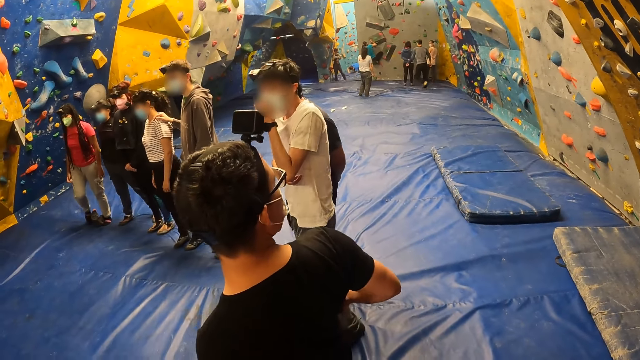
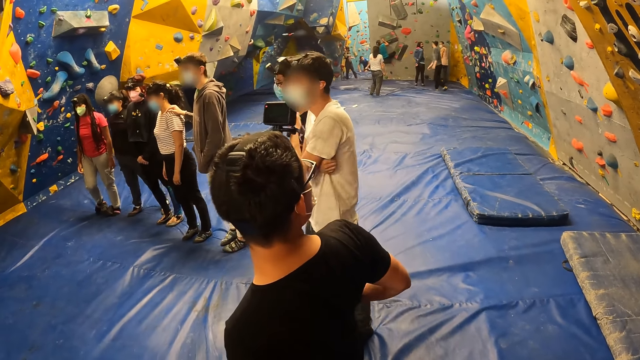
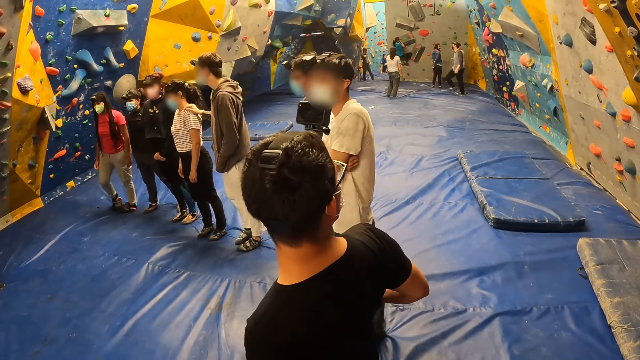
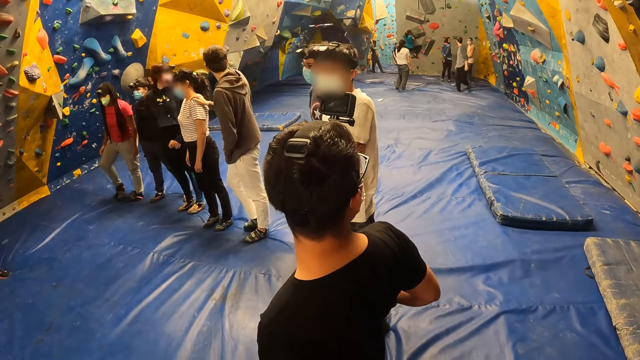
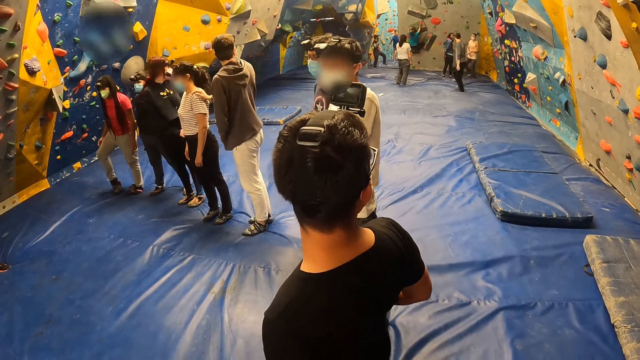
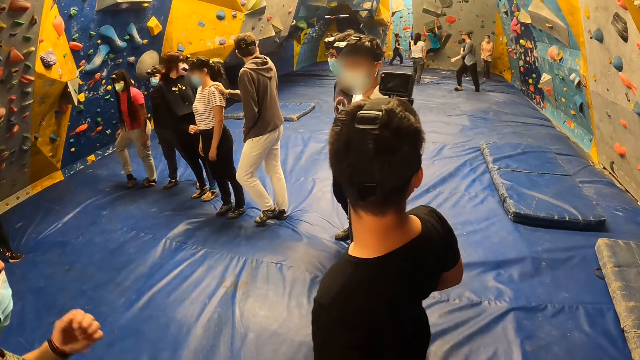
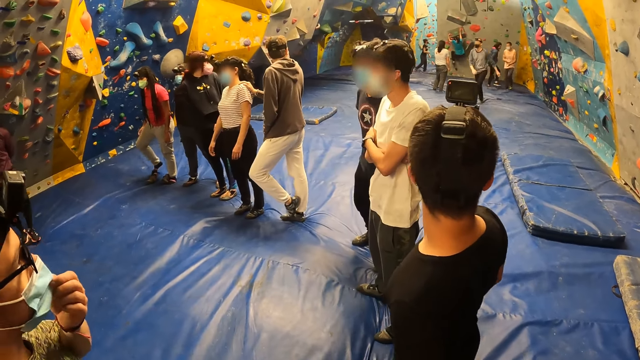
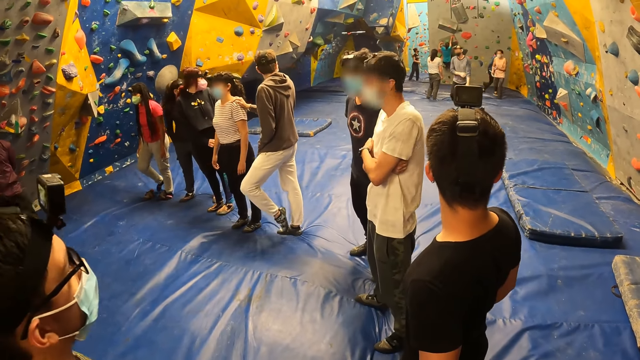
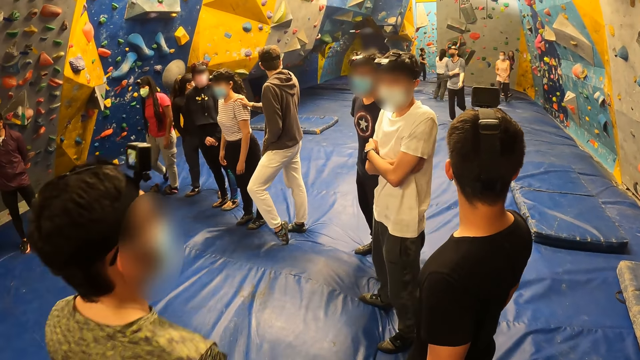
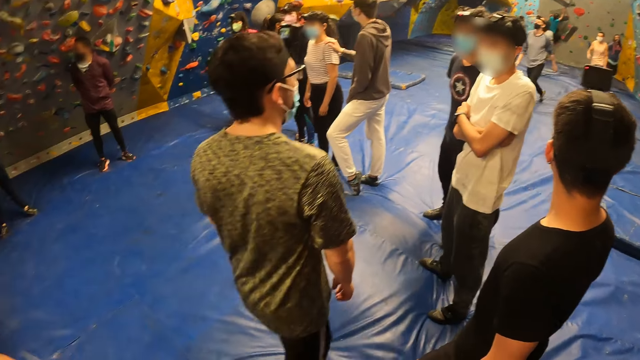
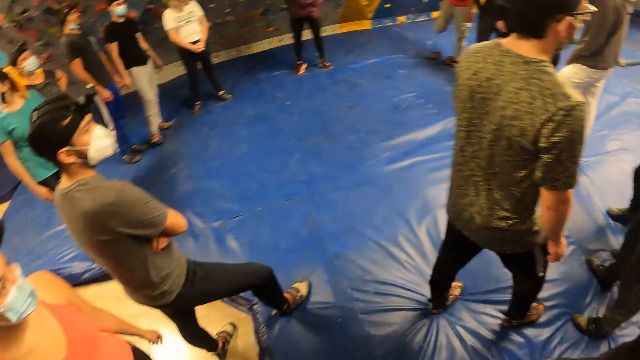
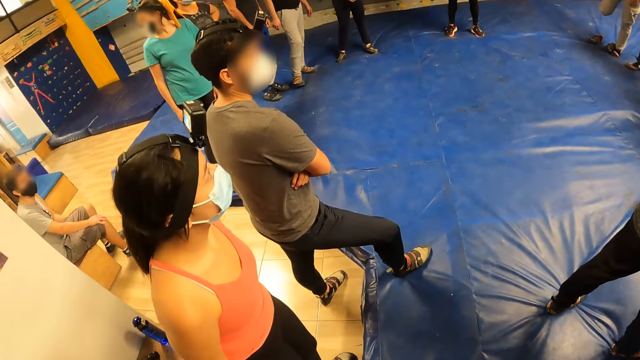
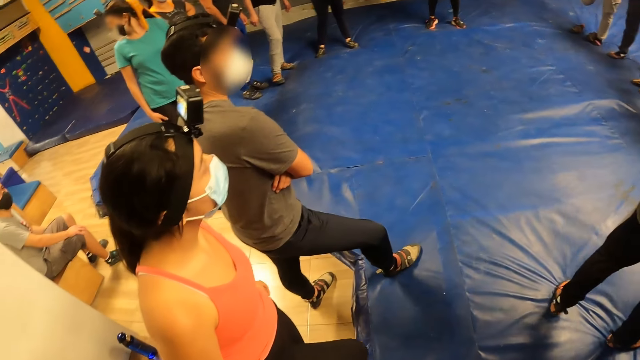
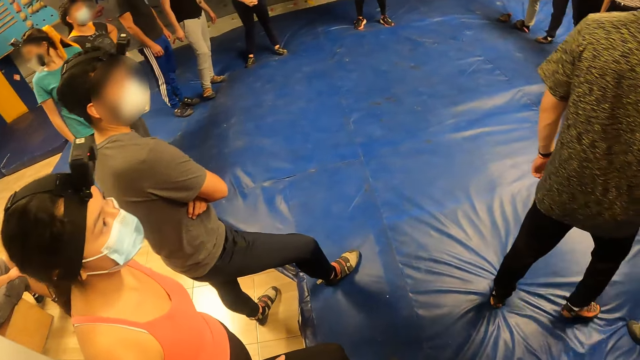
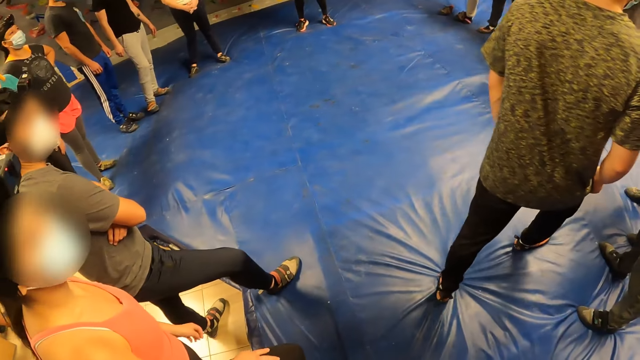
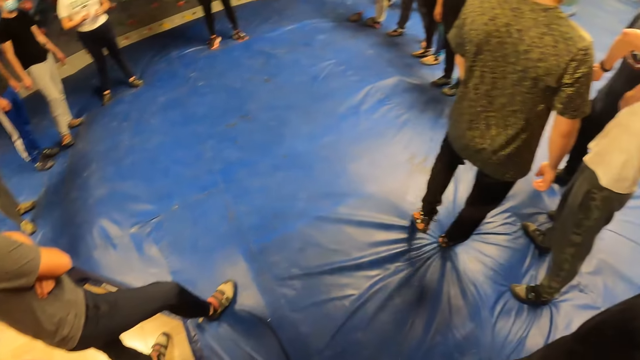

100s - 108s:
The man adjusts a facemask on his face with his left hand.

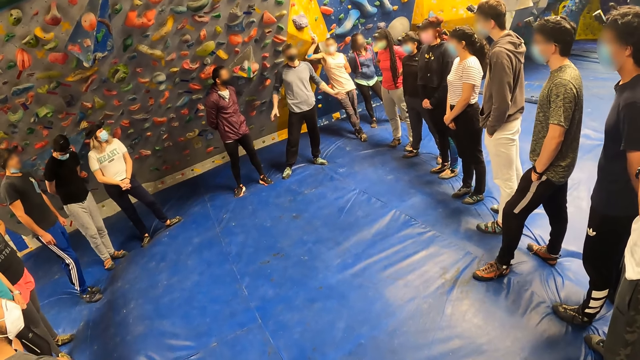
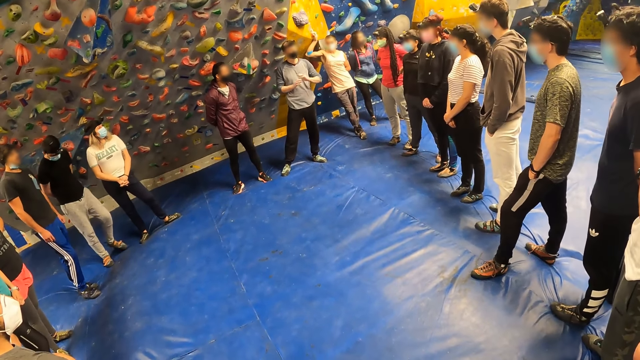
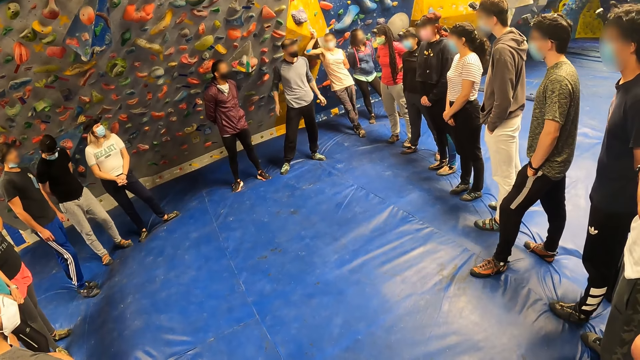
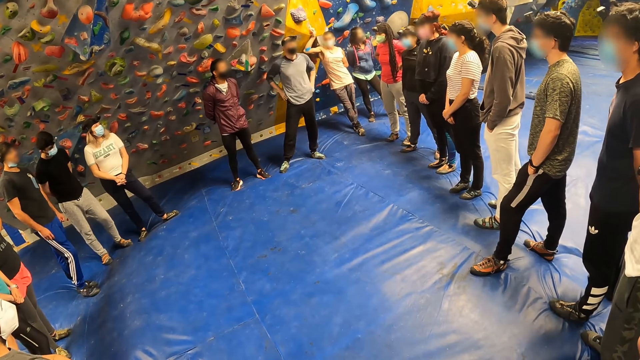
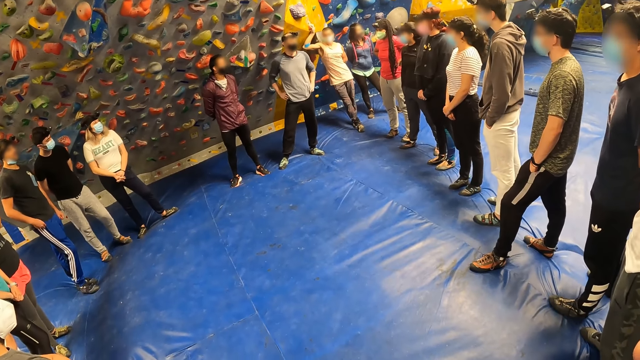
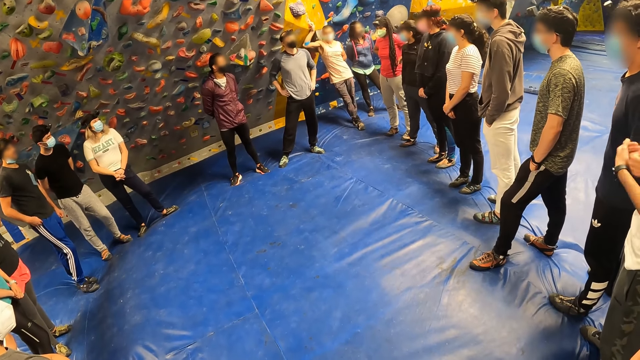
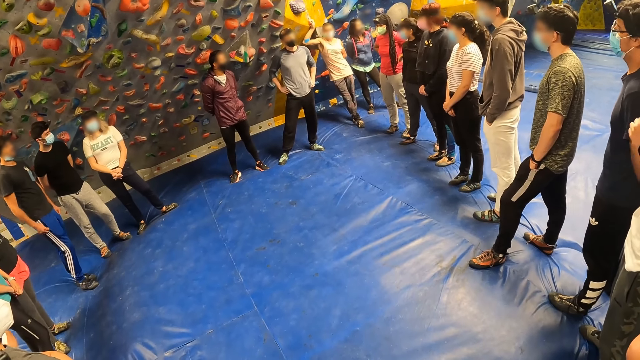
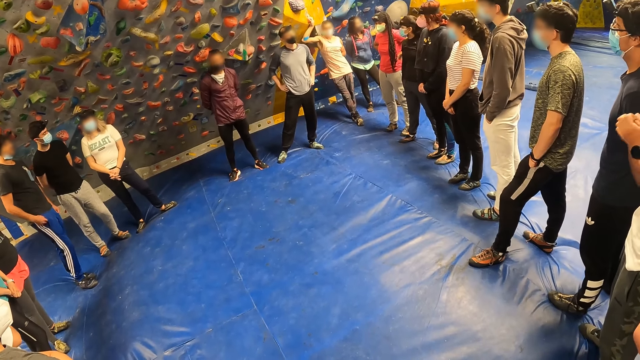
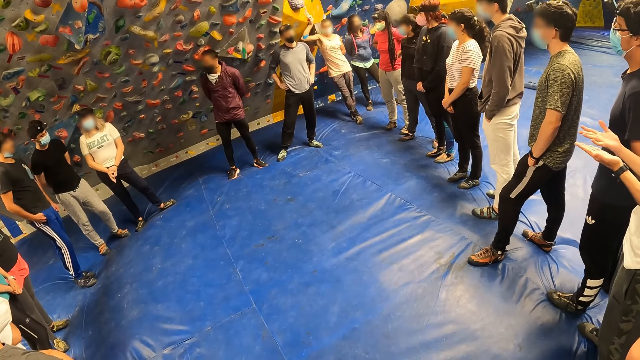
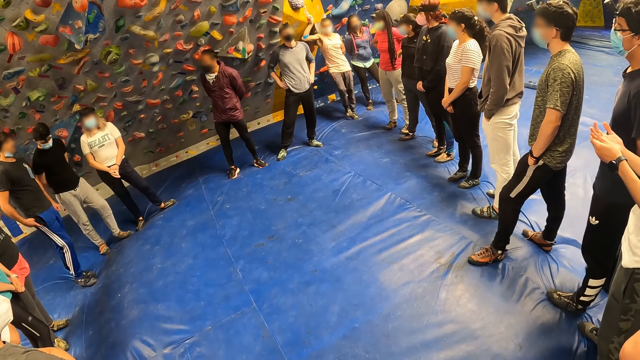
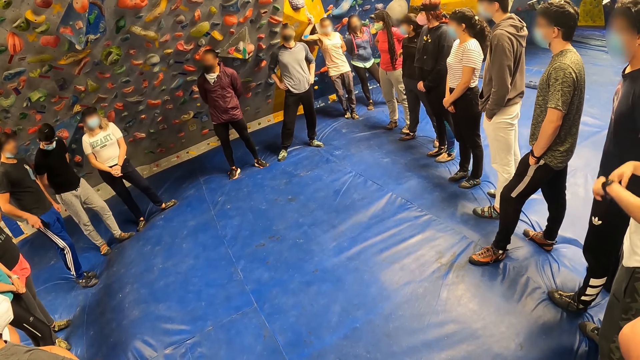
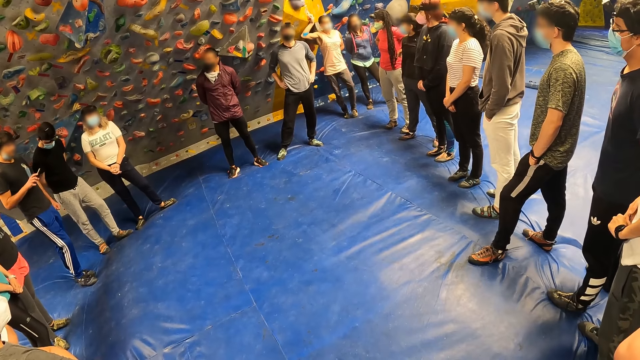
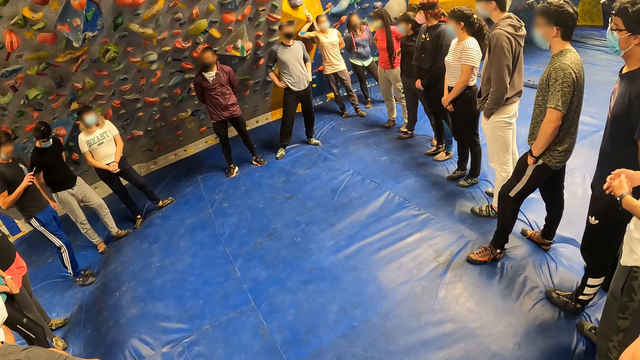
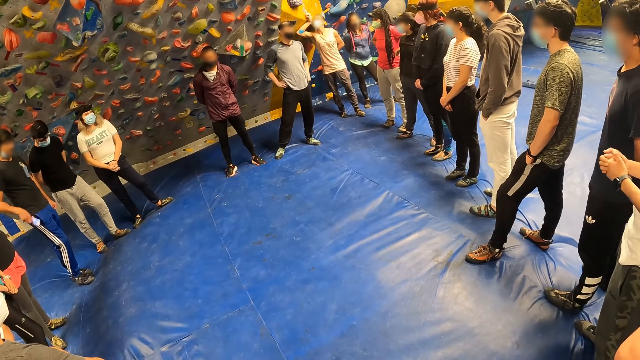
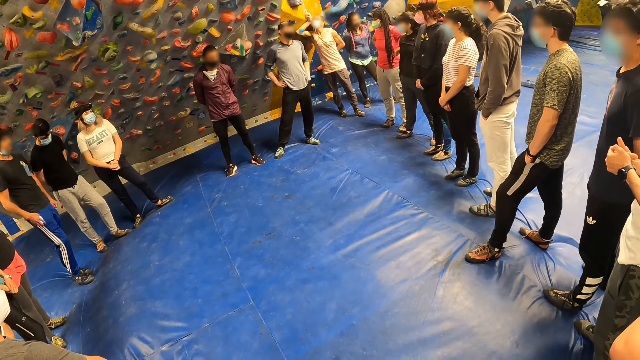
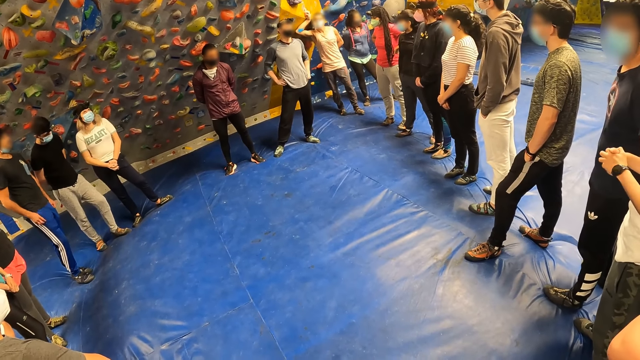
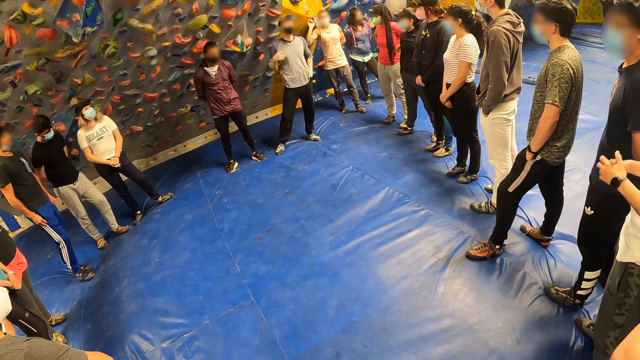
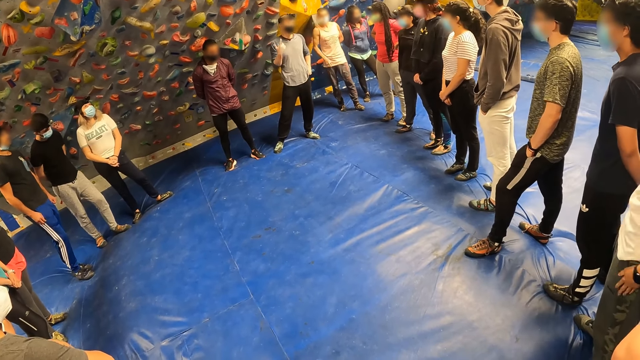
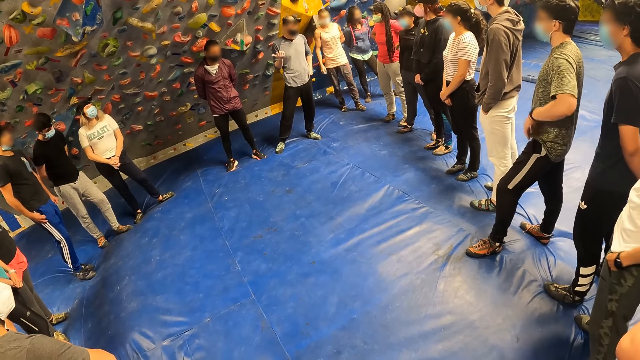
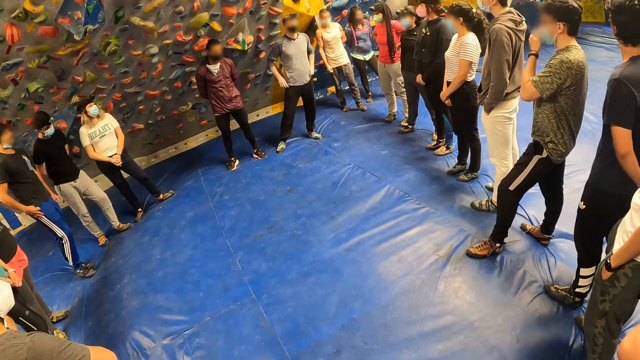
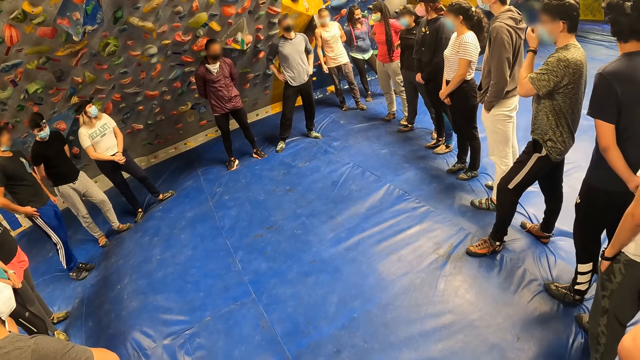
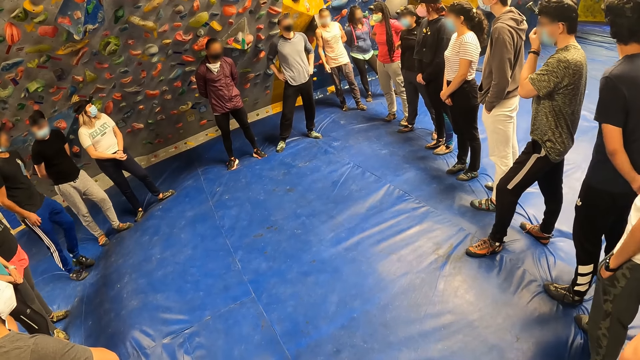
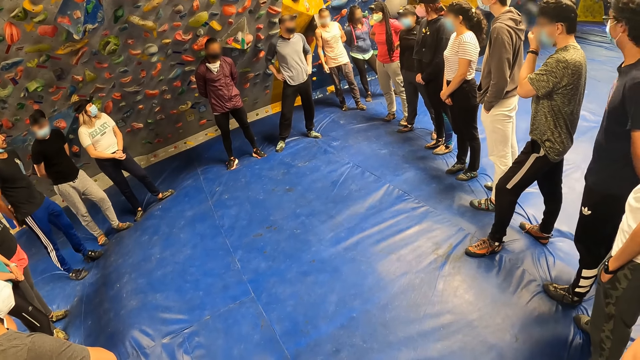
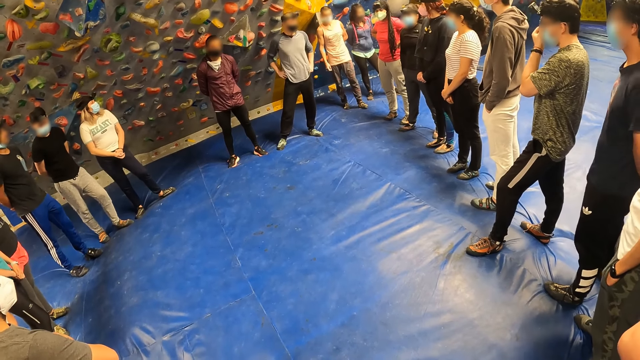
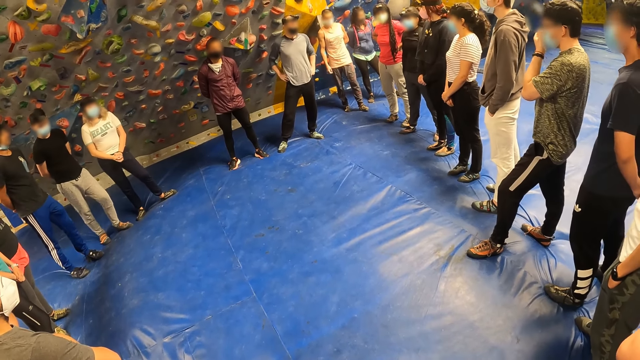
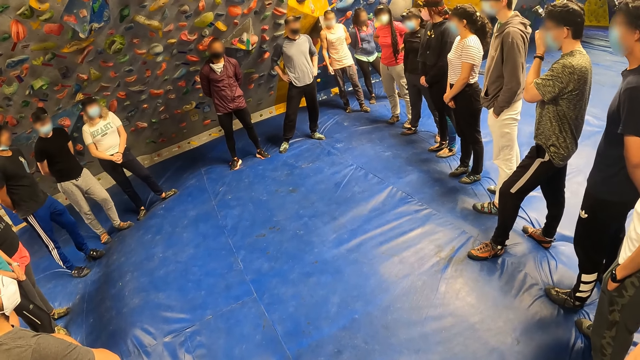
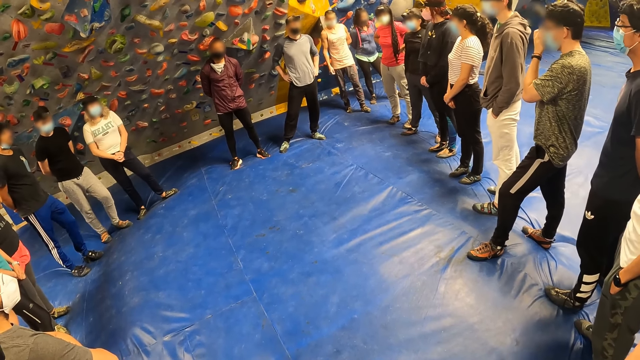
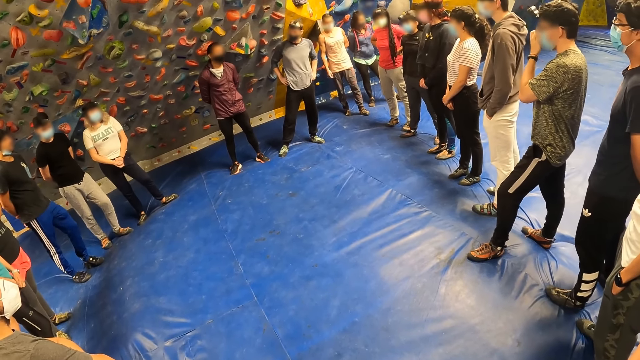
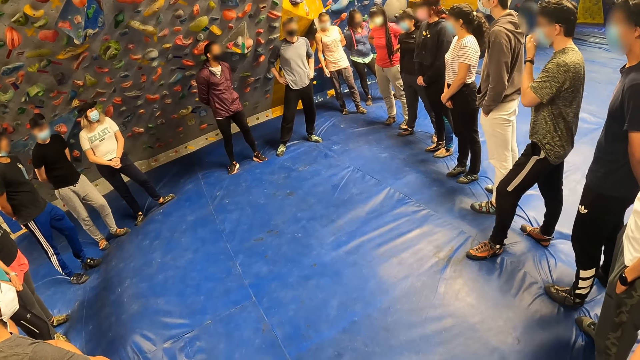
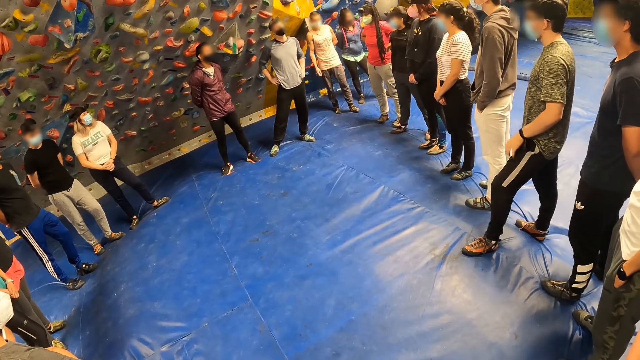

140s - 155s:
A person moves hands. Another person moves hands. A third person looks at the phone.
